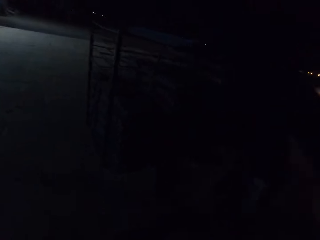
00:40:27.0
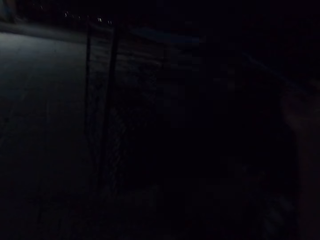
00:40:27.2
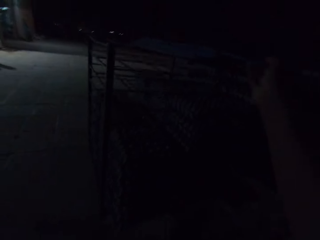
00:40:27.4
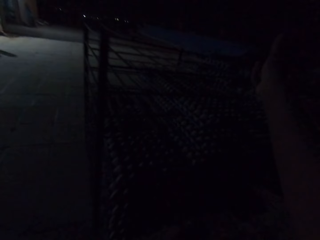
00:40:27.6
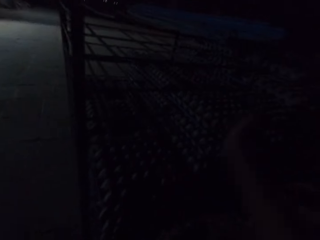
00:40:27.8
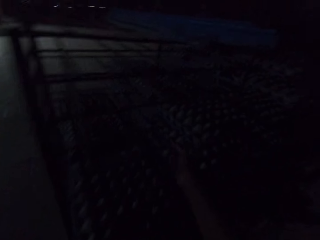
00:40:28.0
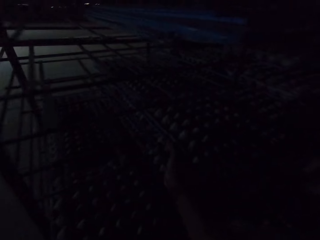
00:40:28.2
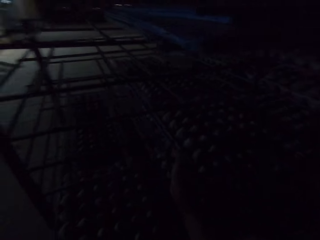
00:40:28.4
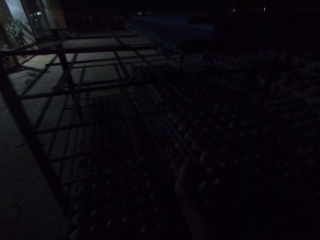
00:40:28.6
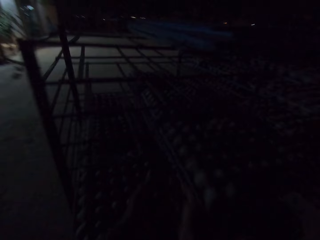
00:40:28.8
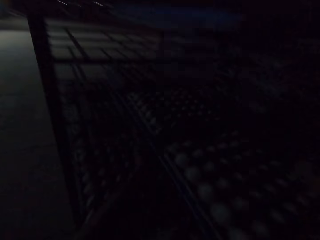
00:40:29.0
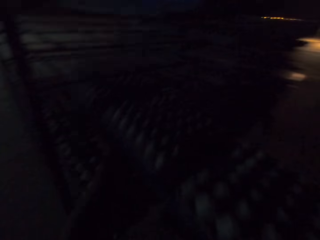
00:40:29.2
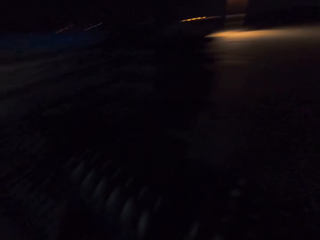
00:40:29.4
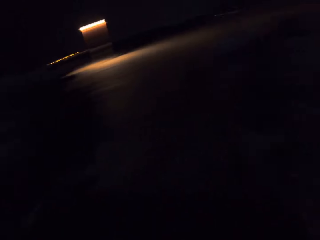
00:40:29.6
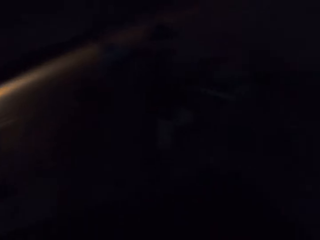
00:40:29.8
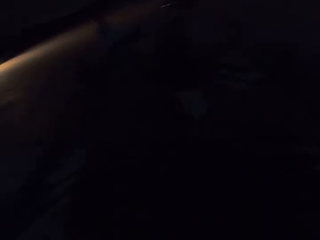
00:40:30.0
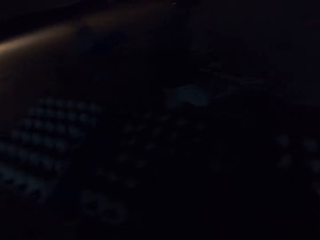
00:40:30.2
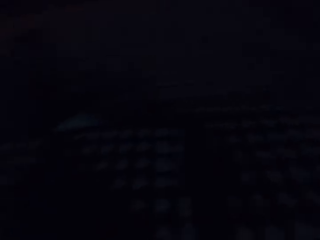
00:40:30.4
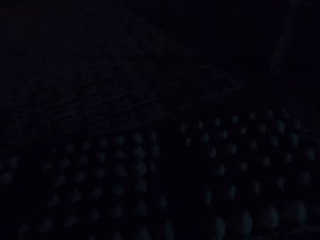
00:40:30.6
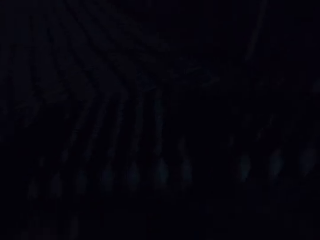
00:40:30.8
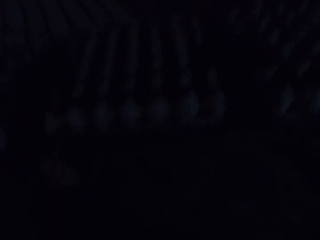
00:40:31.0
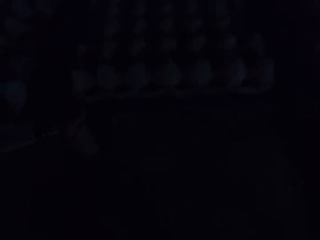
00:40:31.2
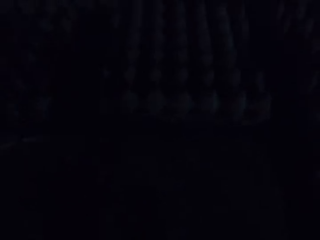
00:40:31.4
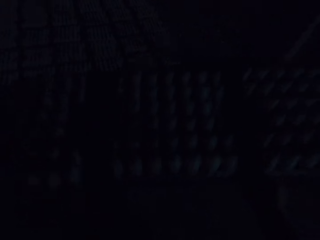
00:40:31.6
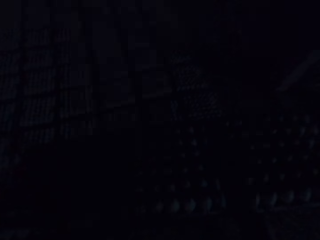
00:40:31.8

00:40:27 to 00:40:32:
The camera wearer talks with someone.

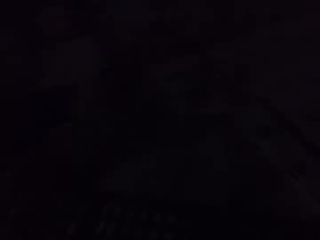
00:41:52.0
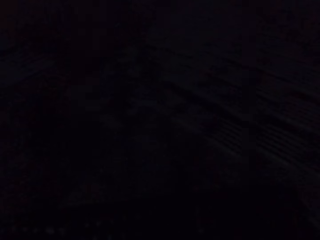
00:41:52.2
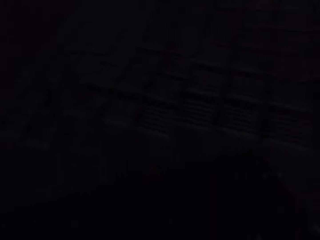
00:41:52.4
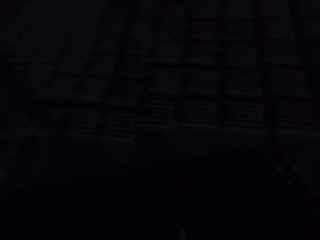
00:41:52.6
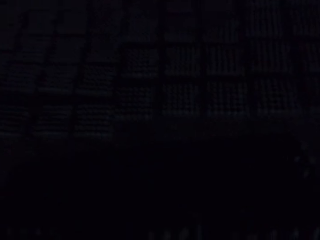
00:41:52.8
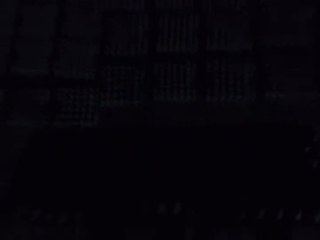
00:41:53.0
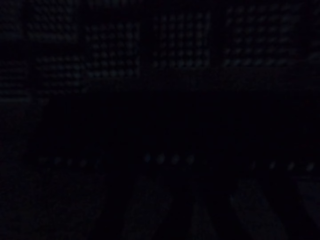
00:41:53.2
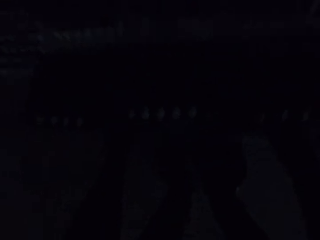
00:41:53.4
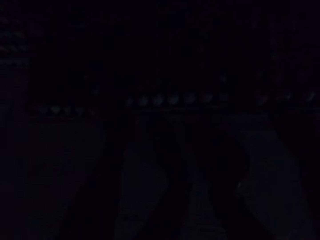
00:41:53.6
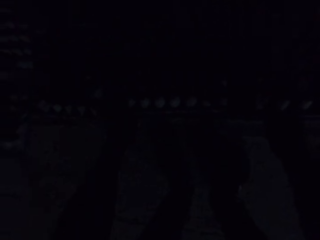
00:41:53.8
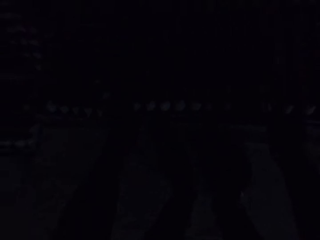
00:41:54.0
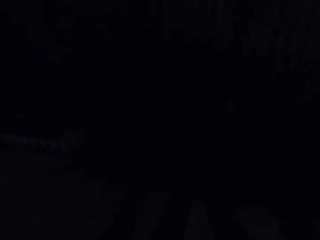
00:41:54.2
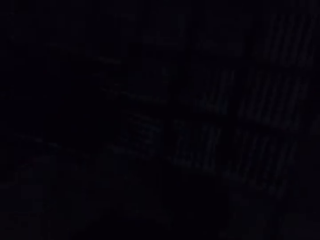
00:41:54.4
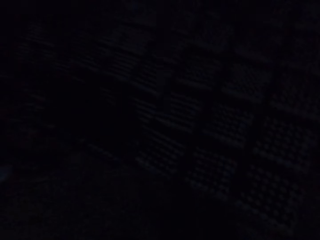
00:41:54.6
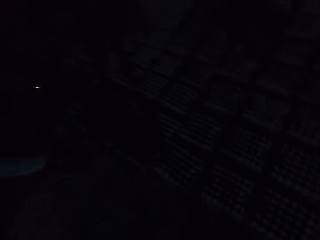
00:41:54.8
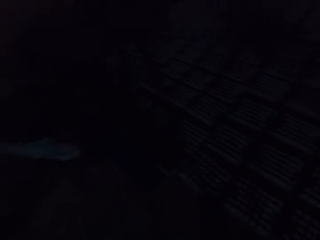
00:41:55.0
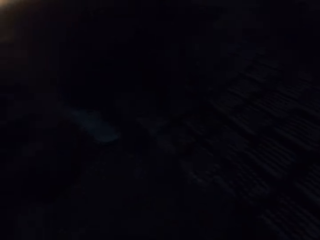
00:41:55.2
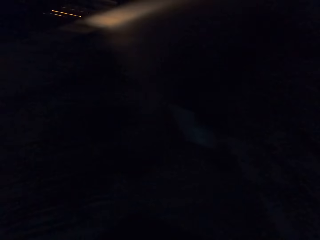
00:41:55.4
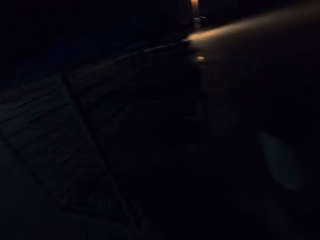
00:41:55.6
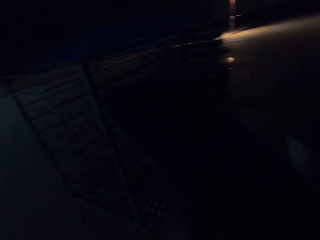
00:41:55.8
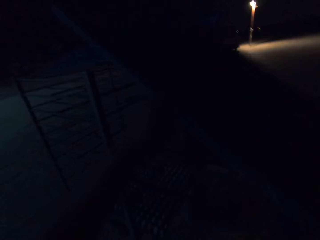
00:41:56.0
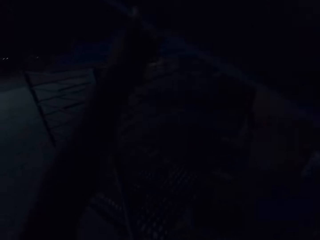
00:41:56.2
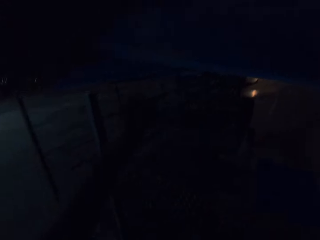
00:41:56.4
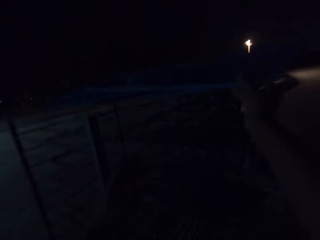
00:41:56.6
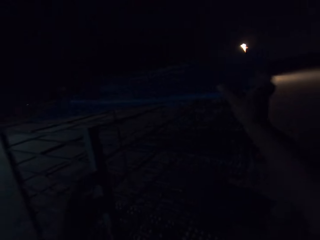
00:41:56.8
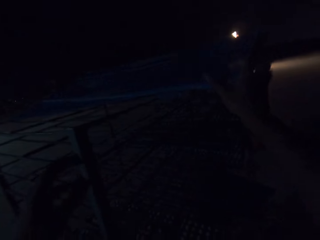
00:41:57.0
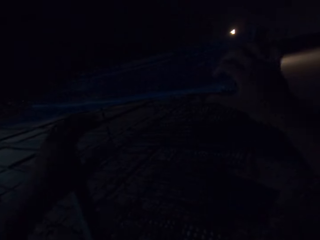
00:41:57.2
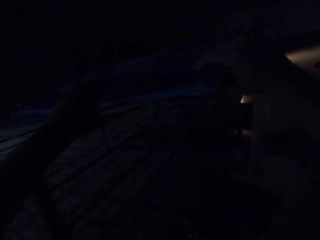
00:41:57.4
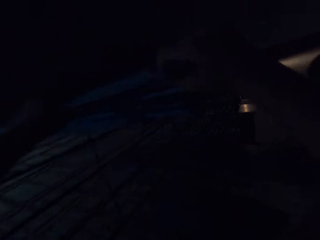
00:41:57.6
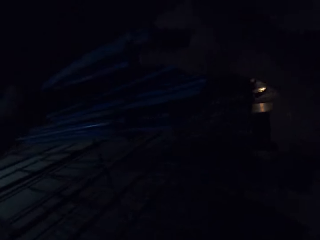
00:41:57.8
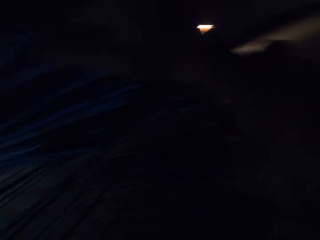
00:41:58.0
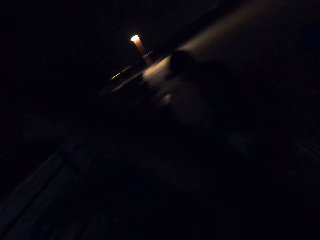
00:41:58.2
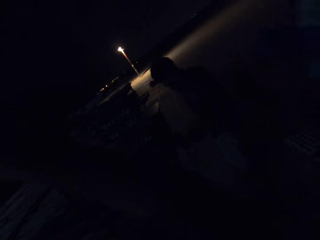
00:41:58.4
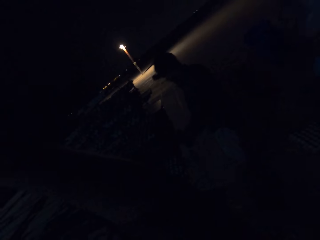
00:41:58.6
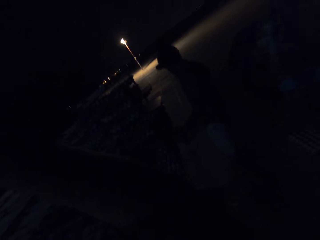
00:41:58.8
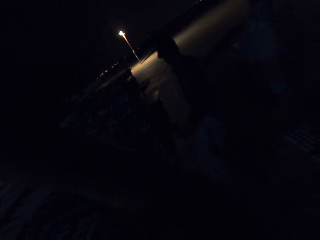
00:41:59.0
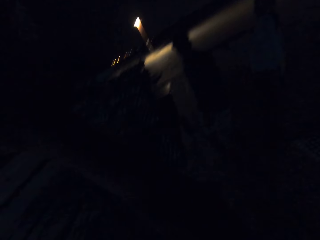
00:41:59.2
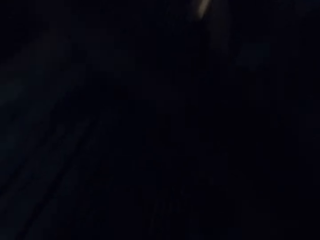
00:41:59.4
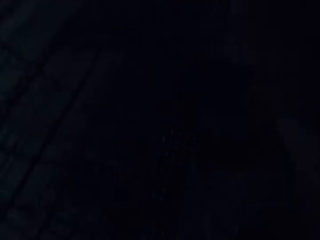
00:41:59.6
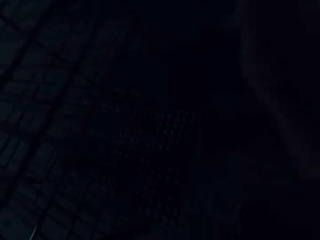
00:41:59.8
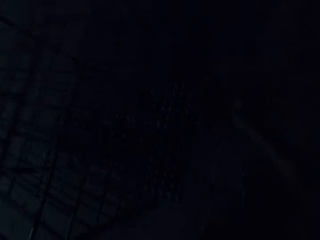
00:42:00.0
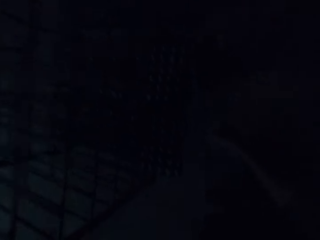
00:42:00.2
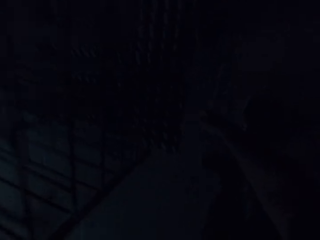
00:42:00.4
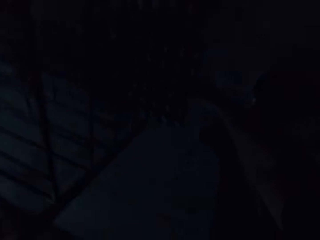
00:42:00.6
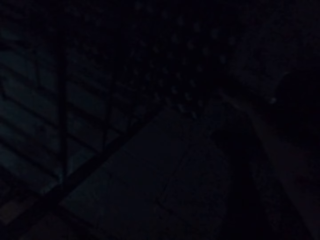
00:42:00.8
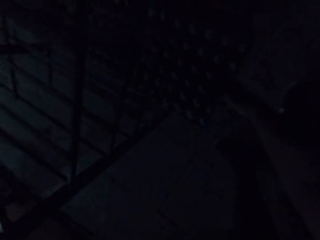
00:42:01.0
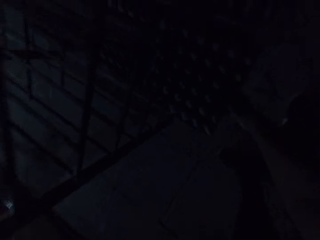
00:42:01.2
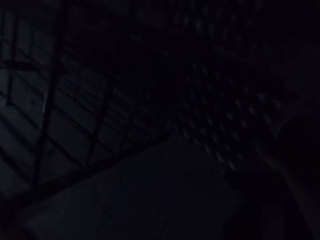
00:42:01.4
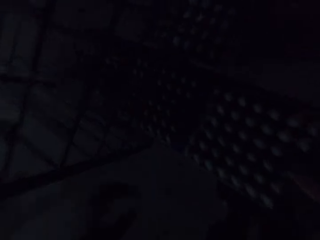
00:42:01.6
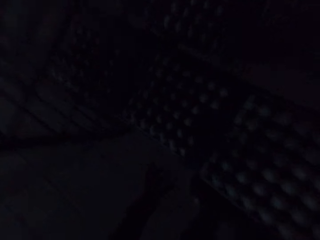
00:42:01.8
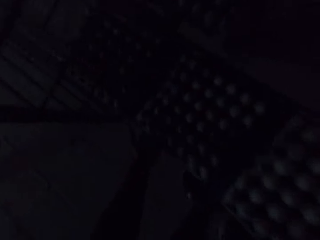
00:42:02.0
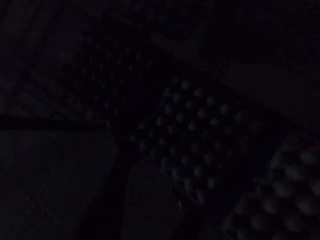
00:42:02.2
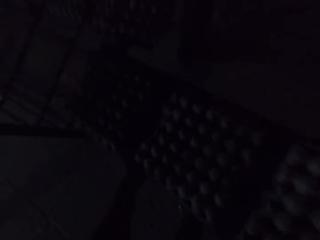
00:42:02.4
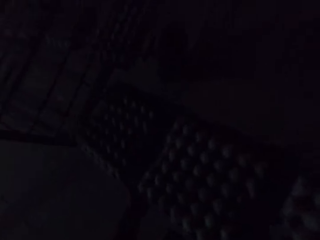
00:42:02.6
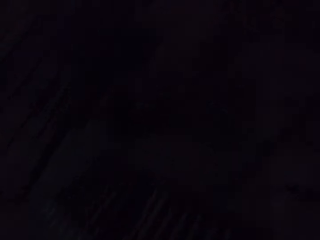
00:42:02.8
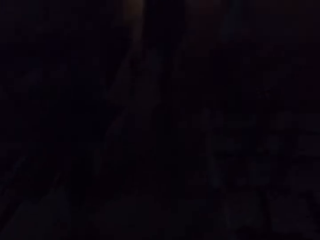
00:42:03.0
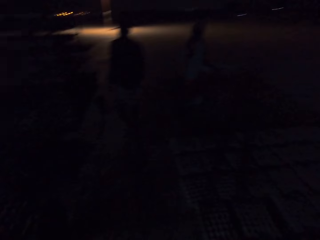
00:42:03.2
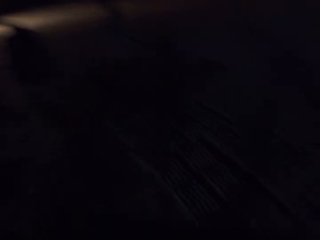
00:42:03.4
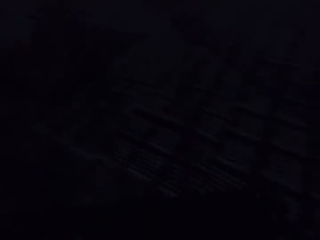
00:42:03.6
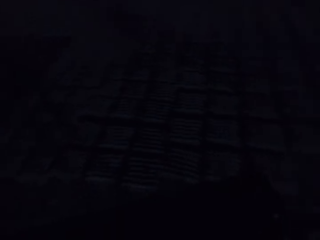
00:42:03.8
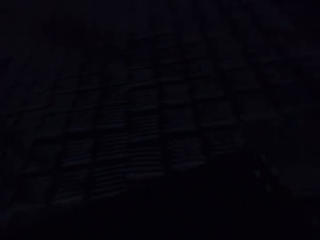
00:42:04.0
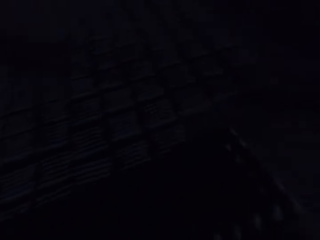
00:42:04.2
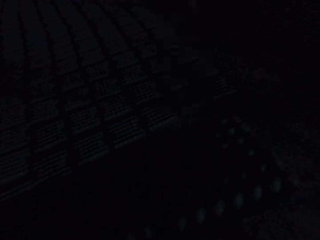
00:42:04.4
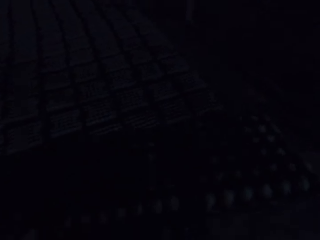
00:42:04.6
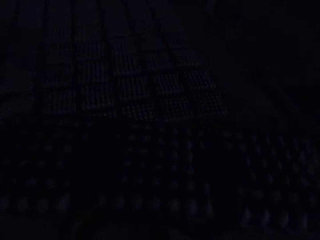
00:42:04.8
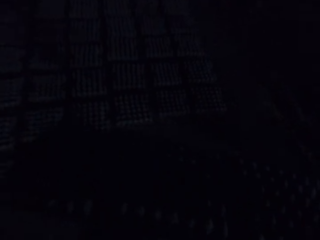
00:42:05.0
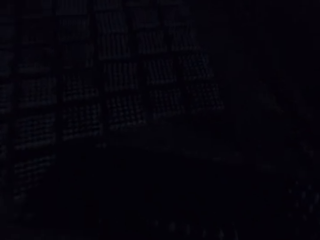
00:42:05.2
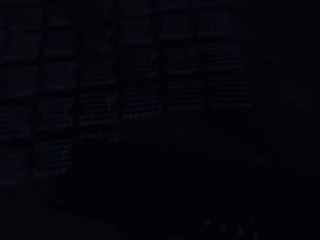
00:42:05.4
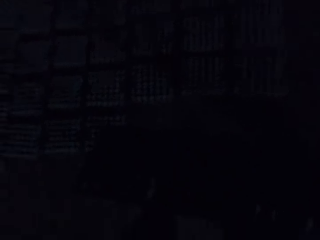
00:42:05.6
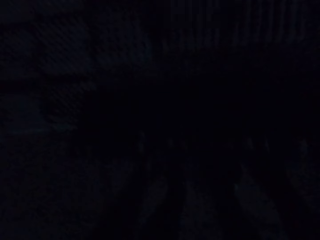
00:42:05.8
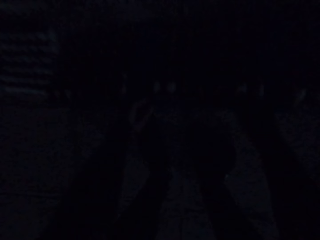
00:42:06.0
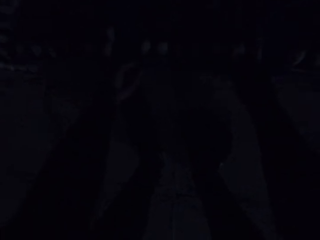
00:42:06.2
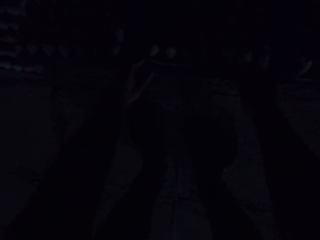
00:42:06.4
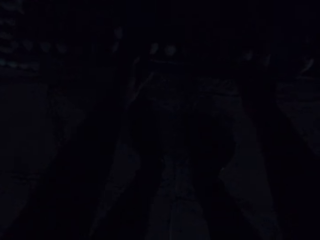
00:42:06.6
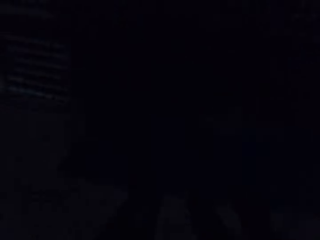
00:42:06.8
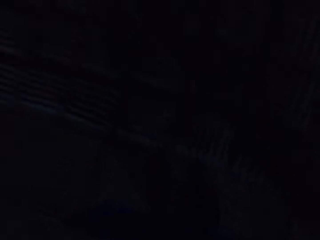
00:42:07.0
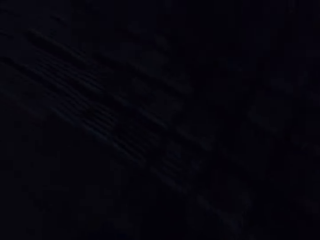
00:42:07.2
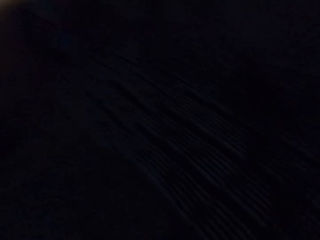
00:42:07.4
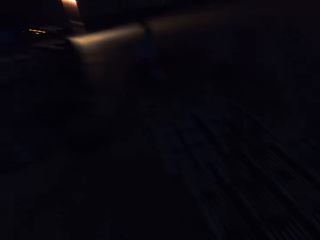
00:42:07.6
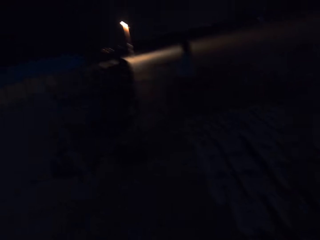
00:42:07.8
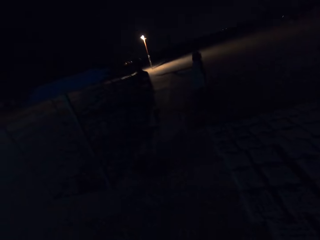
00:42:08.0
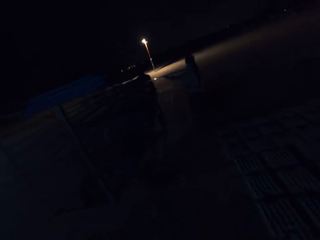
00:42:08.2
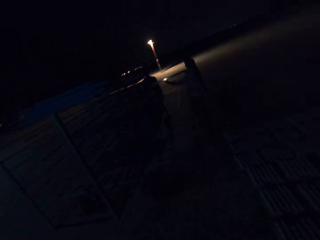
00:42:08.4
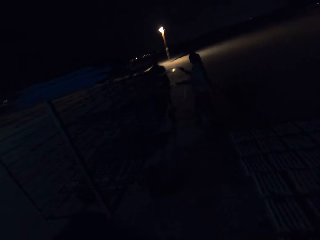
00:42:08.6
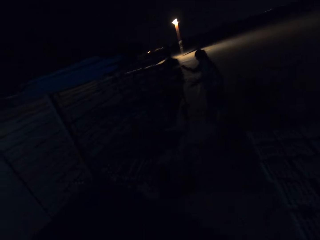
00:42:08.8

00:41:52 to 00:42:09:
The camera wearer talks with someone. They move the hands. A man moves towards the metal pallet rack.
